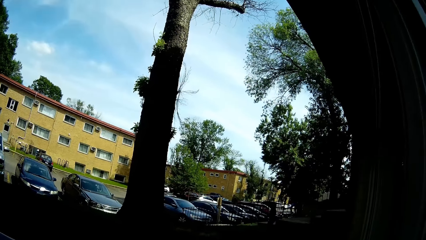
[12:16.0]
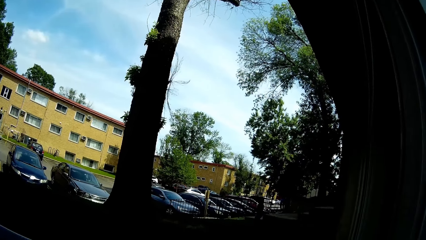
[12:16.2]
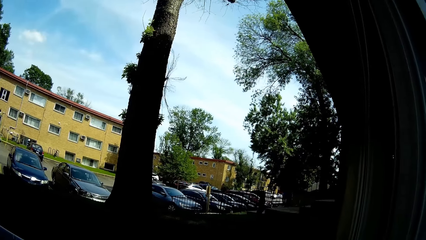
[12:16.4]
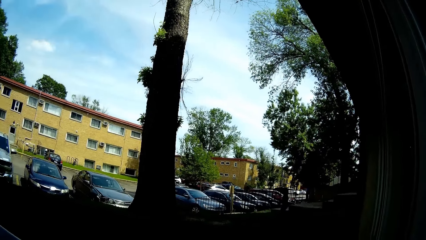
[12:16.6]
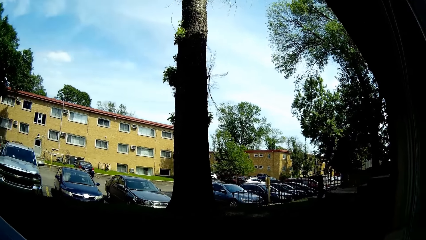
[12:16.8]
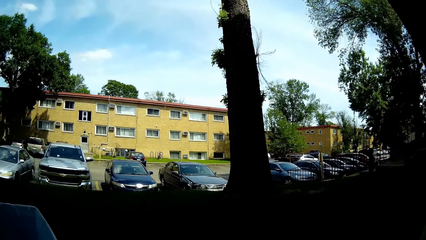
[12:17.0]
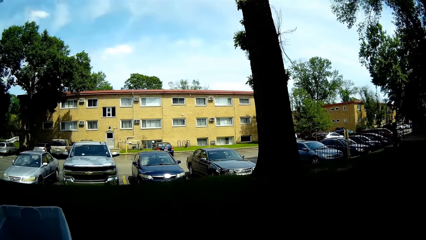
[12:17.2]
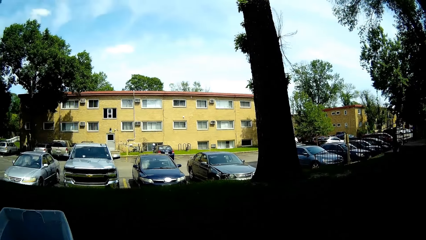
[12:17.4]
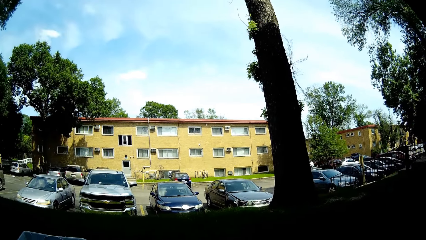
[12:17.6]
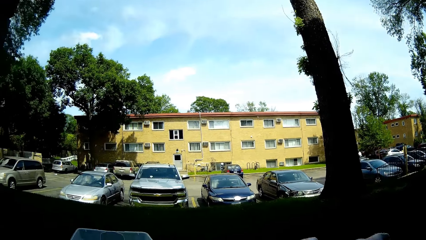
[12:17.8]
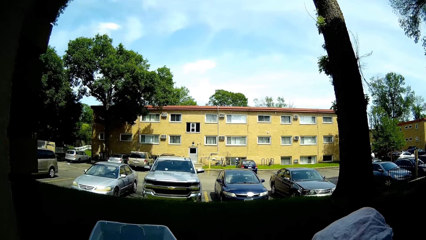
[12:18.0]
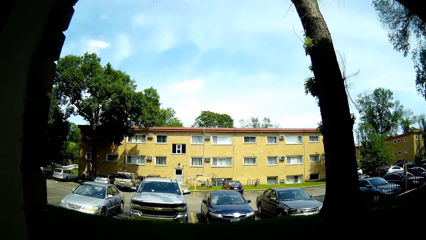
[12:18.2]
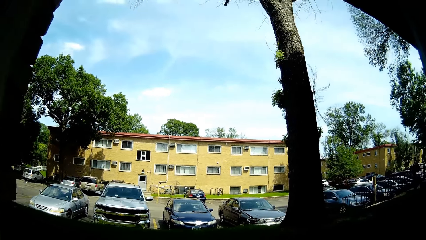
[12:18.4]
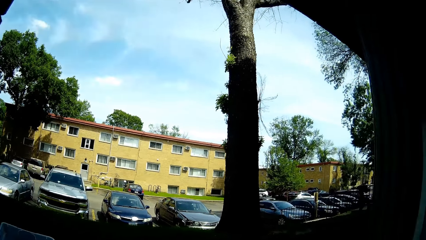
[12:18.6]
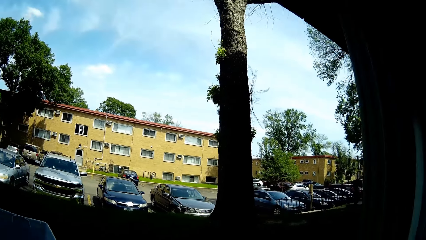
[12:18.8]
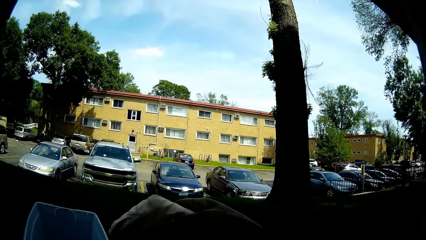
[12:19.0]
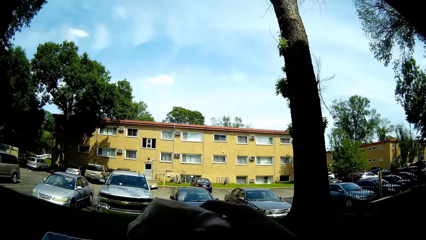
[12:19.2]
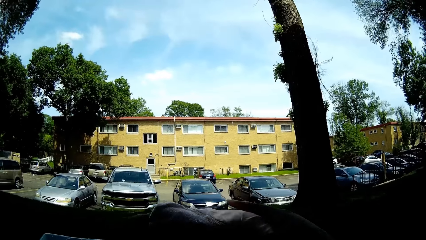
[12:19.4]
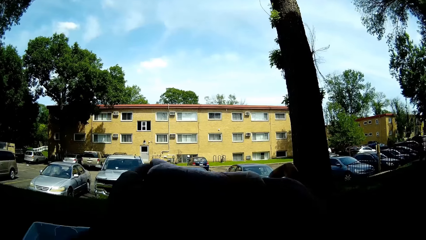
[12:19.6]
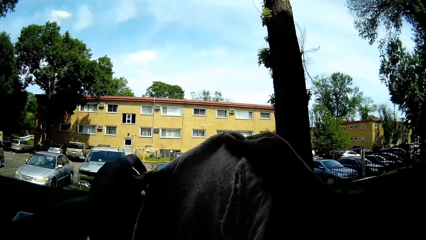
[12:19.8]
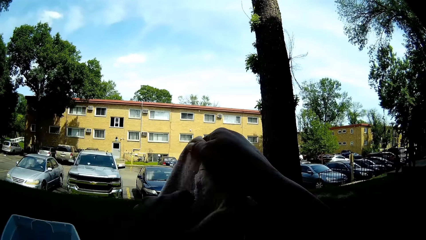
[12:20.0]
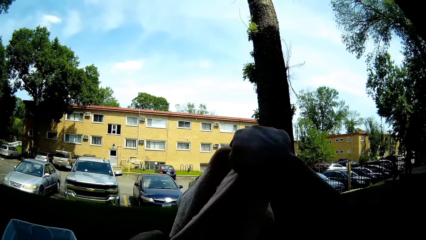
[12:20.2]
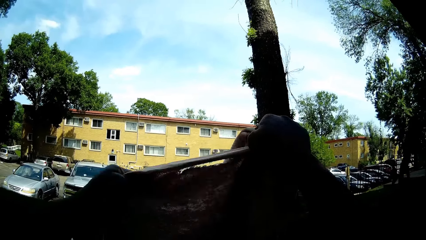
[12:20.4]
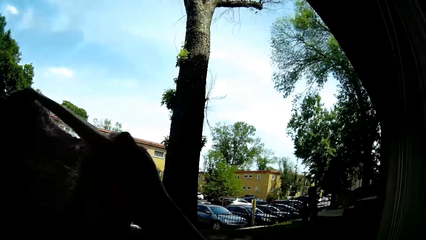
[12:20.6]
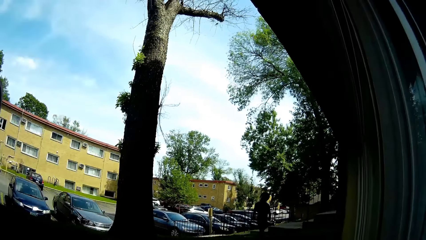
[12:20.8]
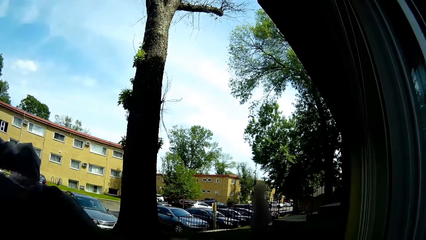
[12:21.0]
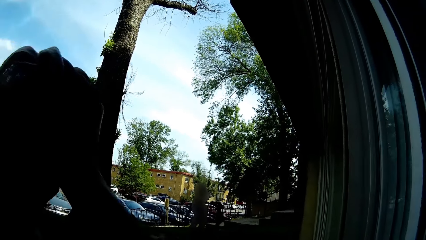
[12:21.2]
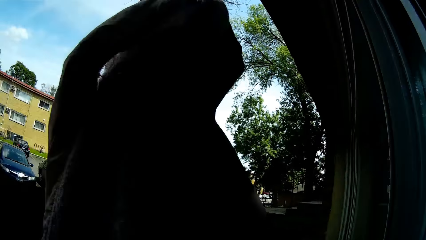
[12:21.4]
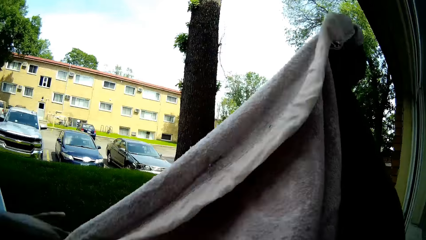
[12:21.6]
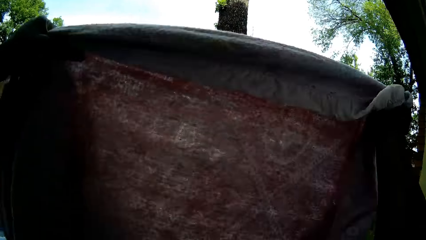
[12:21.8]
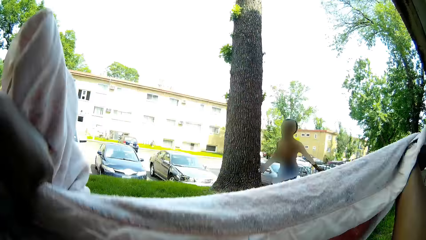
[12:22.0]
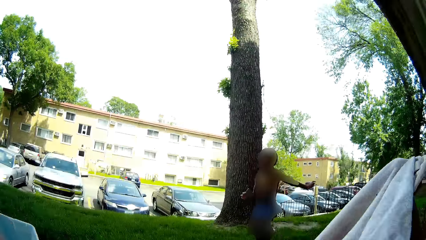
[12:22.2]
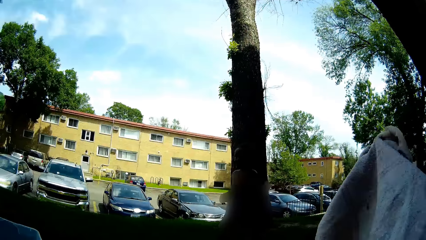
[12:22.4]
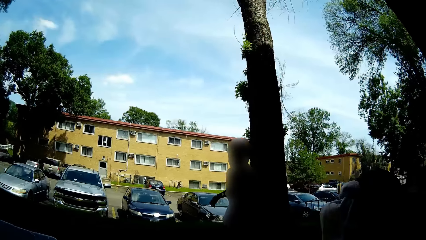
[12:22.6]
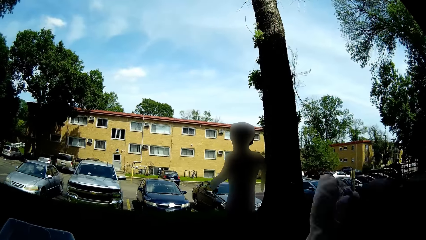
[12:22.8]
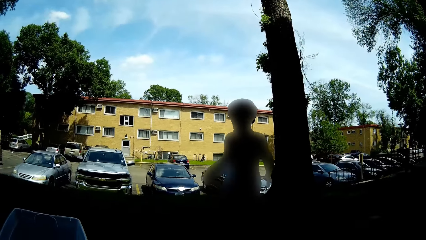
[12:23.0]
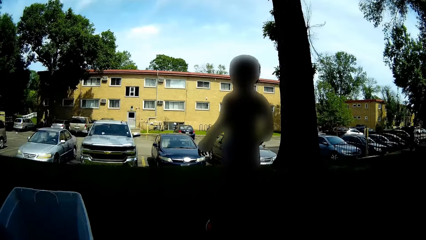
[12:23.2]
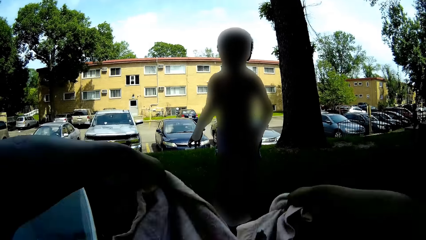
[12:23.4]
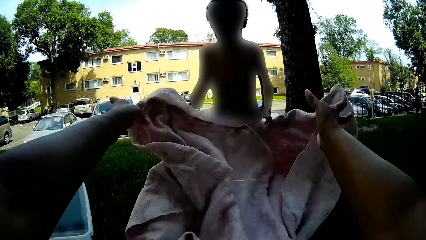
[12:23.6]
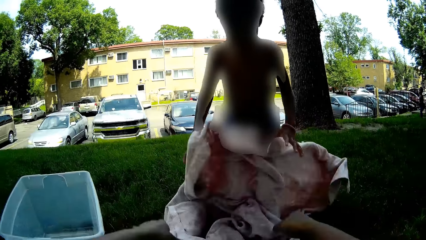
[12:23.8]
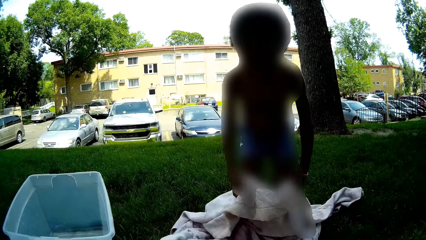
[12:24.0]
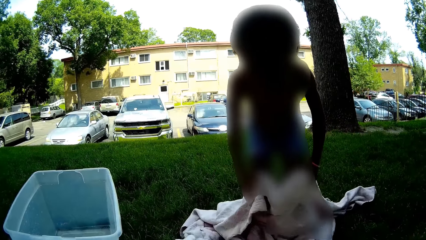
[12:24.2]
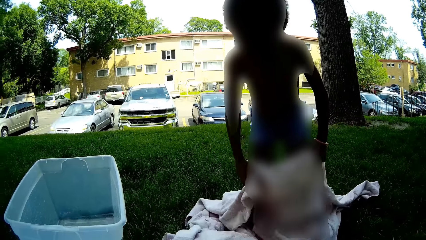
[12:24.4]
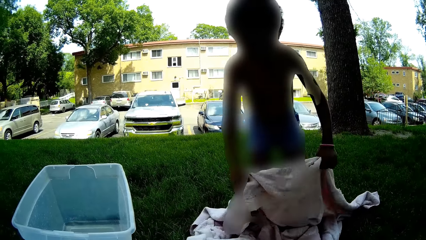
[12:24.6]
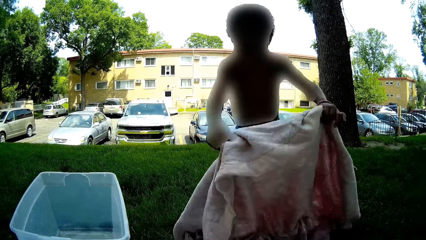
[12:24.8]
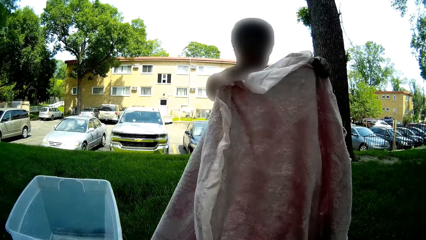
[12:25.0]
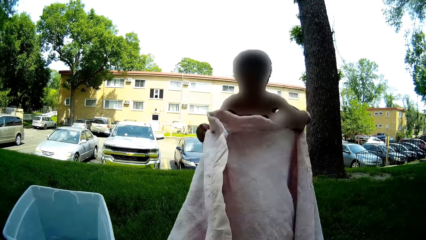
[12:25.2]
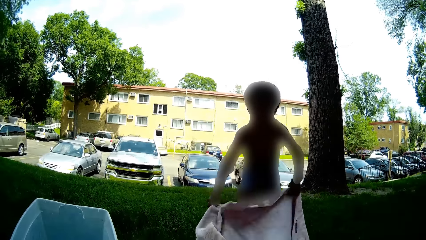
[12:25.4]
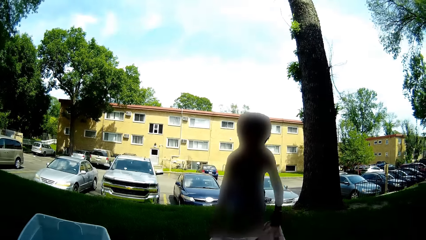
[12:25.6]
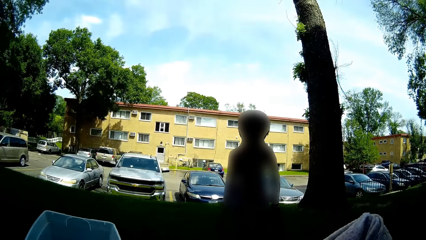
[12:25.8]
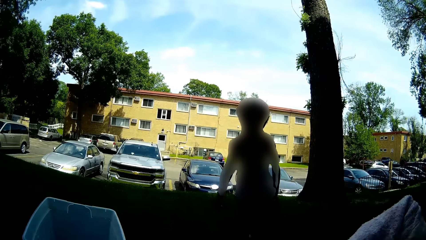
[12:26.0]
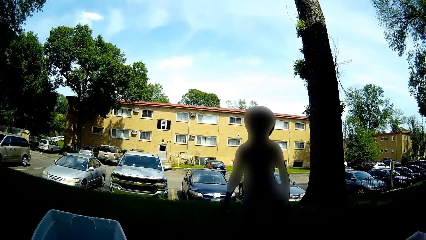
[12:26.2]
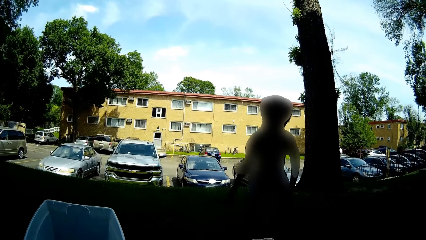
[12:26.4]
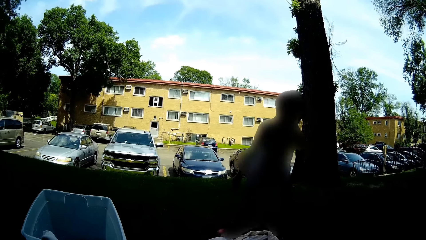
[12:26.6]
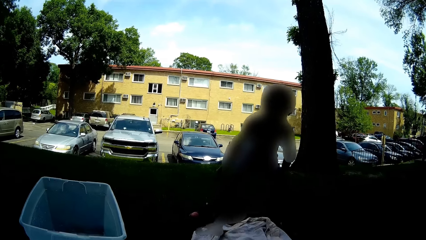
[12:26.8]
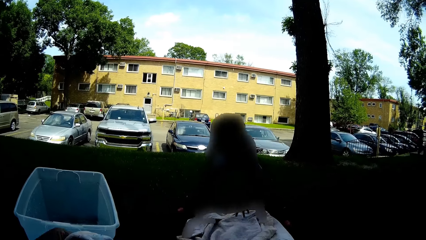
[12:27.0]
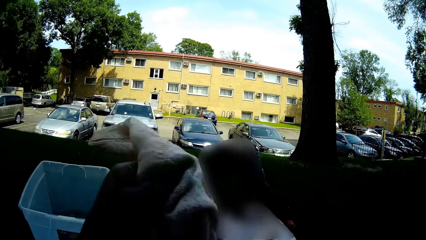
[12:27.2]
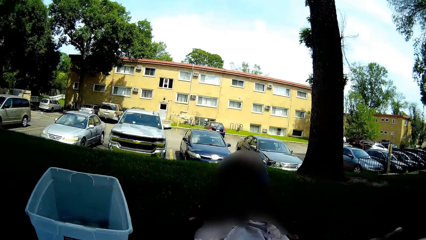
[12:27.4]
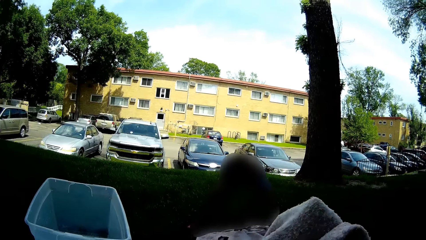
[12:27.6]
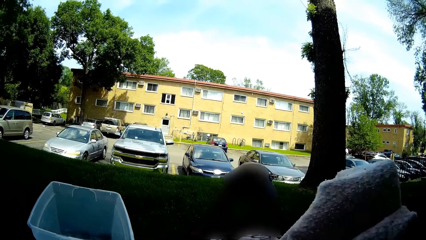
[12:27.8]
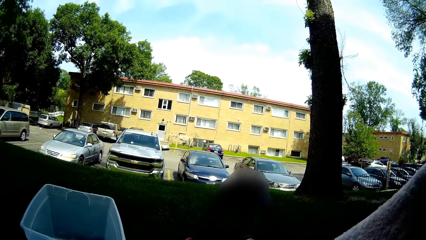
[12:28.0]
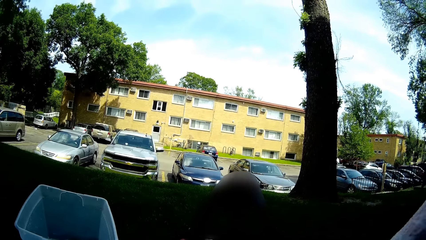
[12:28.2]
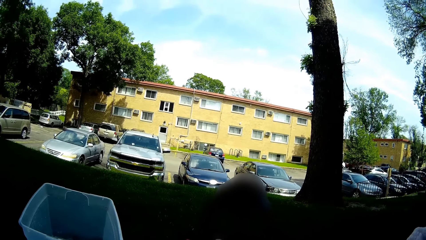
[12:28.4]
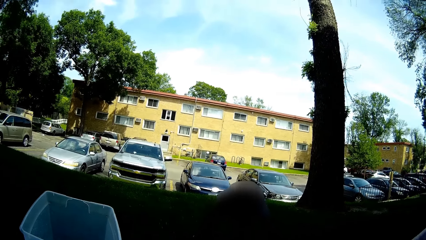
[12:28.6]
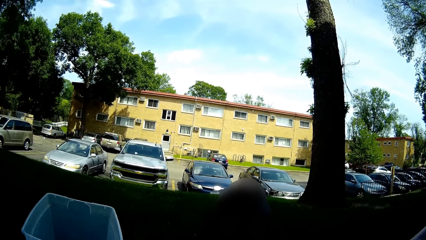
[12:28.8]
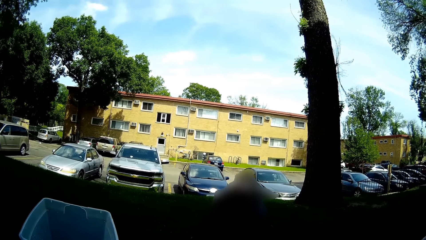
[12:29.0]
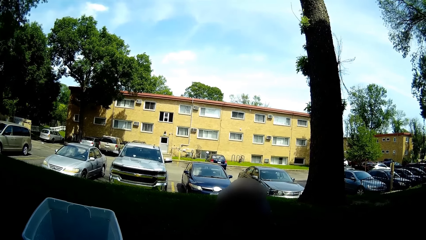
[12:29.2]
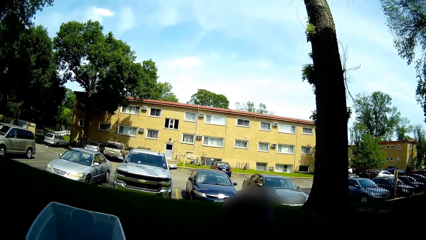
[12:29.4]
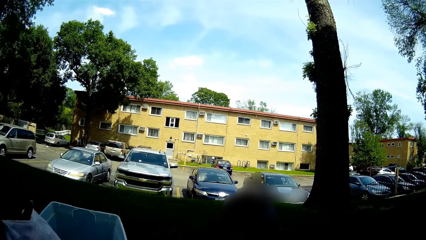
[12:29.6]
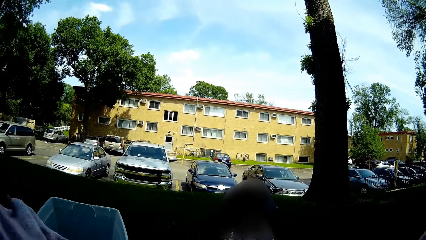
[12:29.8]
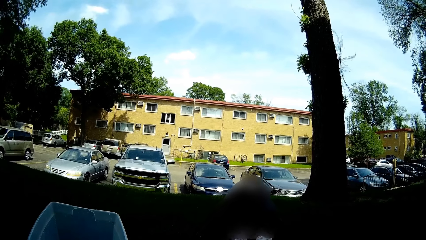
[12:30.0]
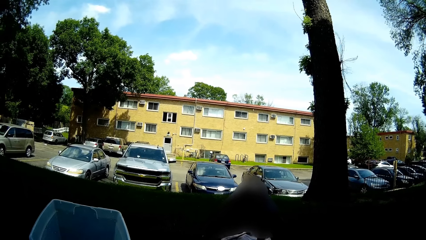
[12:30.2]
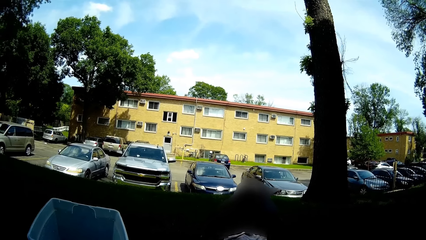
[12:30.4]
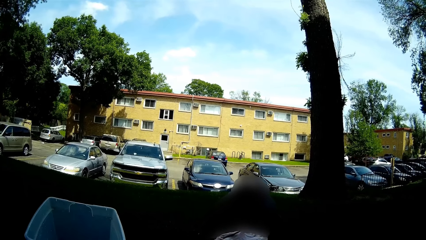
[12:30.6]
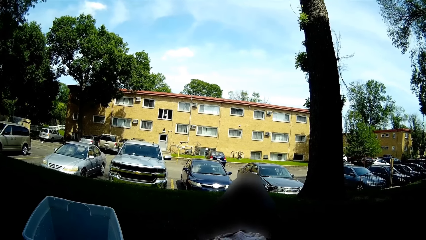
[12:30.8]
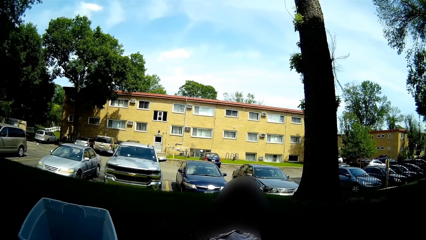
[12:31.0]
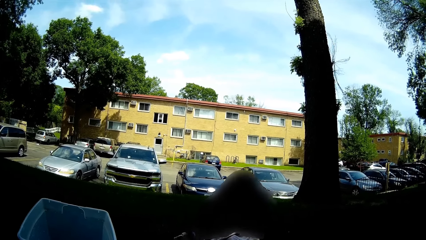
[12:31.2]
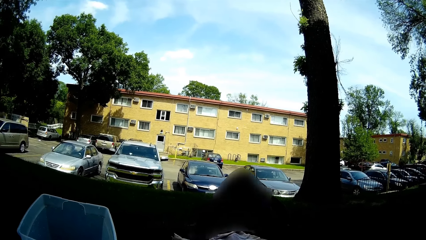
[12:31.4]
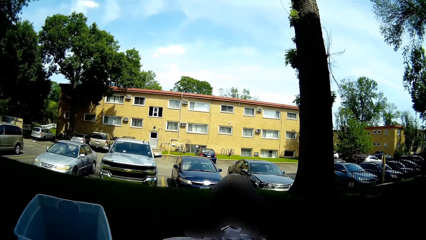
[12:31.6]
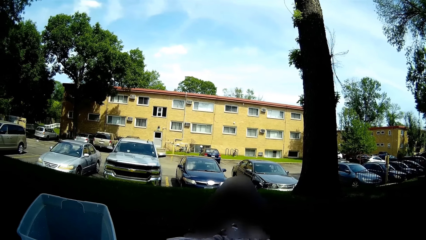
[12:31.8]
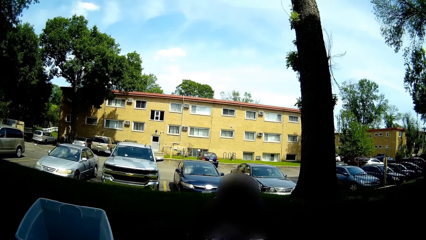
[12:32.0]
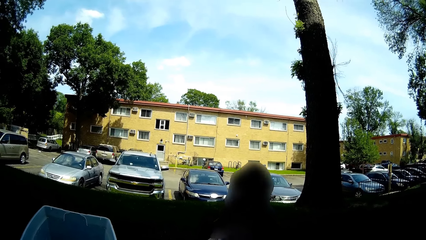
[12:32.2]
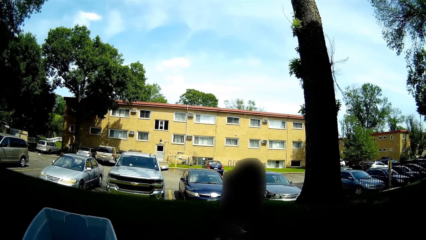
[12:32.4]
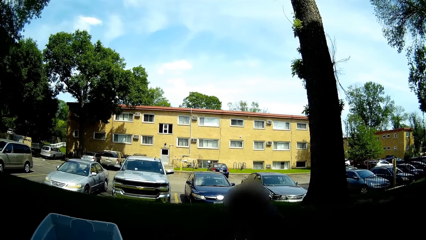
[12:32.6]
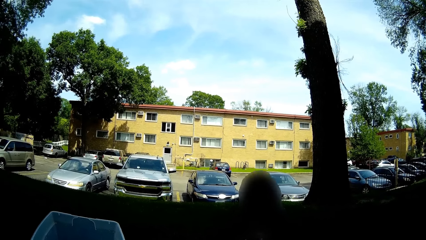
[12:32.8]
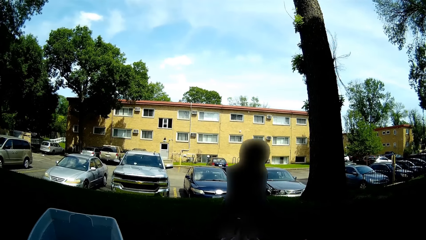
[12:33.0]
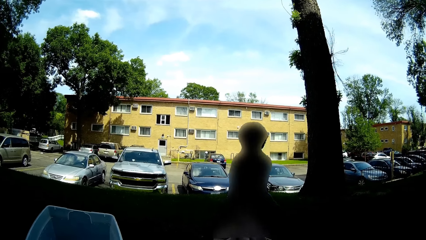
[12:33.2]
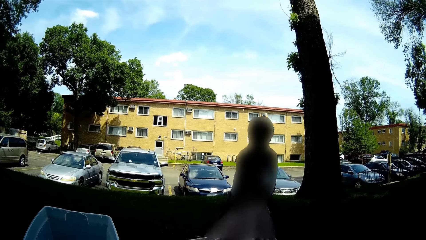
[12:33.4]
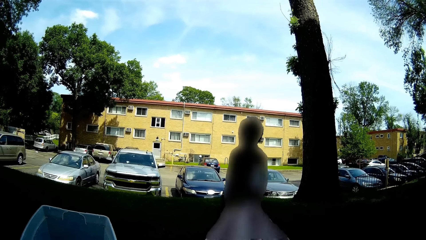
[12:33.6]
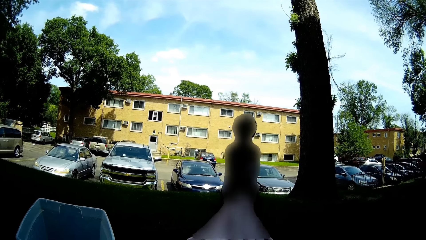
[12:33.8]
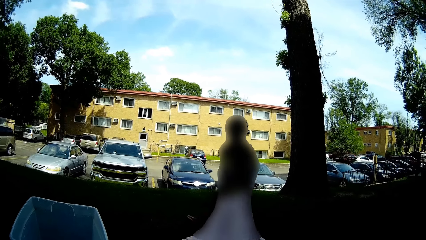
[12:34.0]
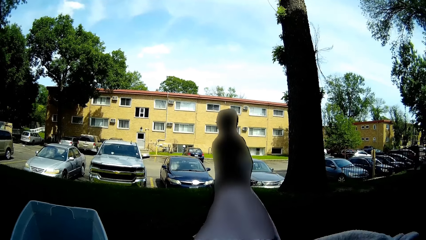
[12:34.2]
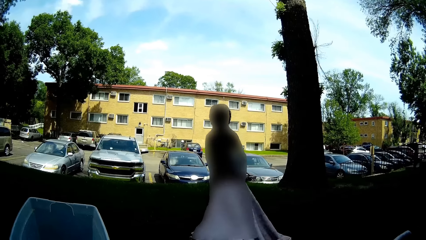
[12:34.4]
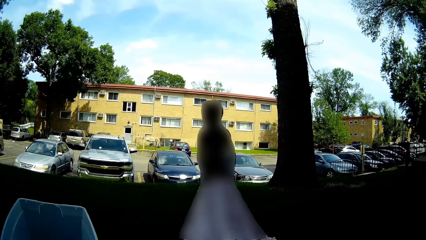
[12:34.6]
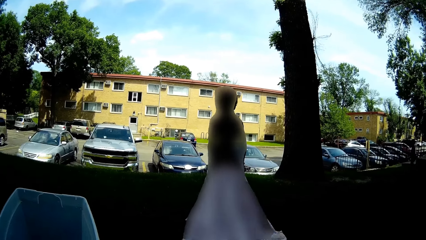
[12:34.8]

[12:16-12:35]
The camera wearer converses with the baby. They hold the blanket or cloth with both hands. They turn the cloth, spread the cloth. The baby runs to the window. The baby spreads the blanket on the grass with both hands.
